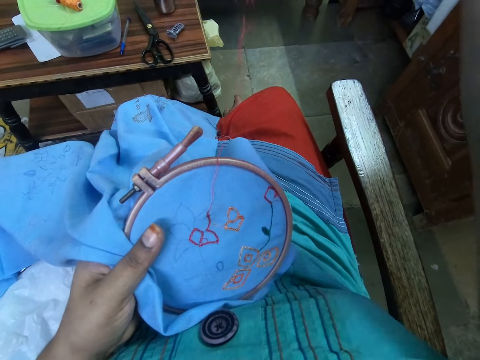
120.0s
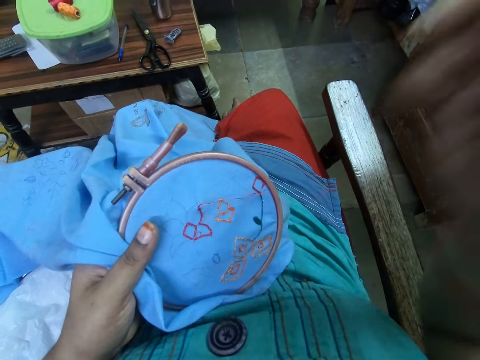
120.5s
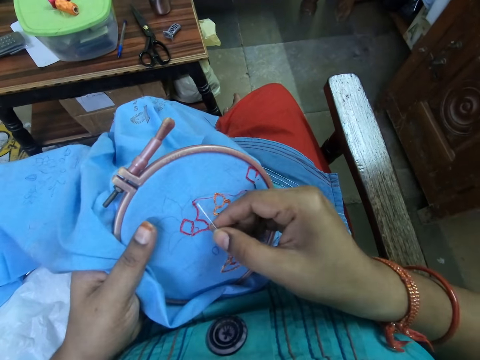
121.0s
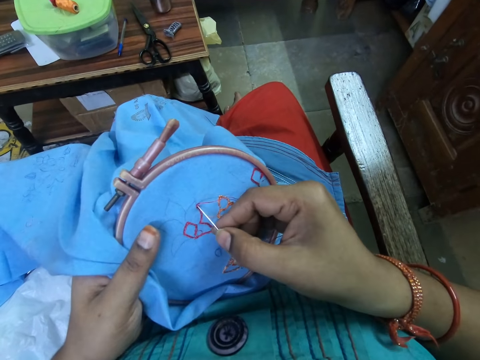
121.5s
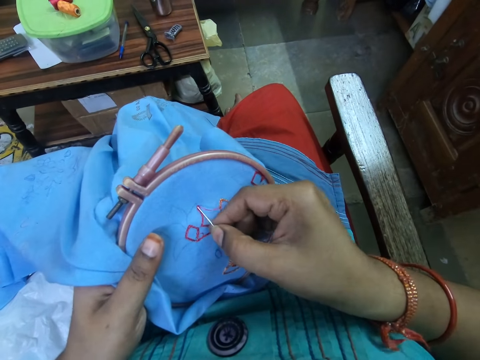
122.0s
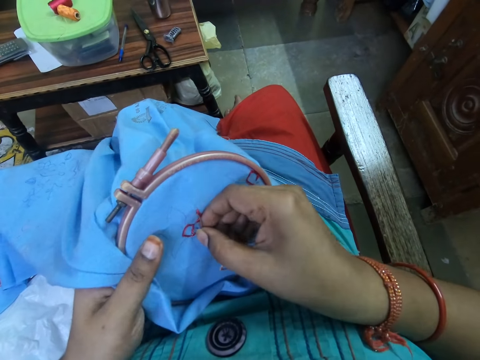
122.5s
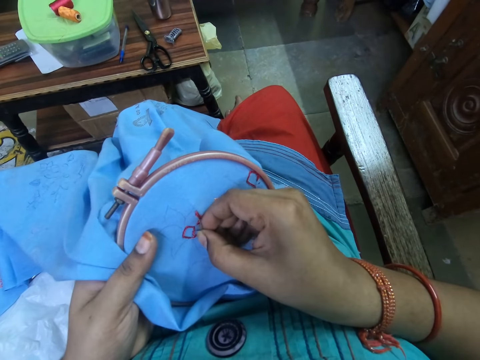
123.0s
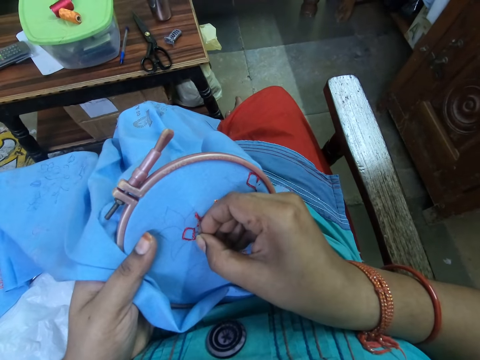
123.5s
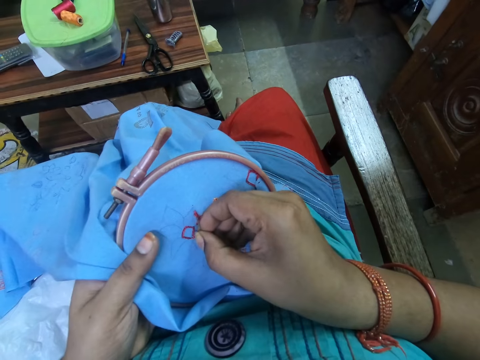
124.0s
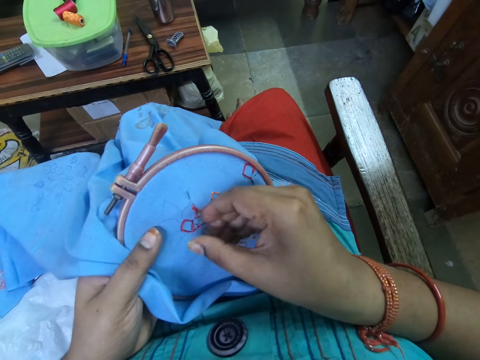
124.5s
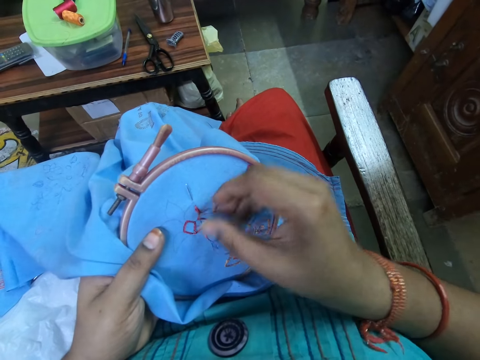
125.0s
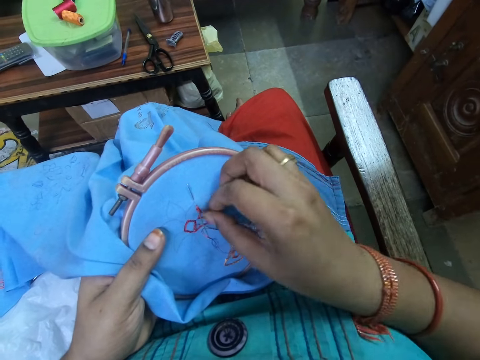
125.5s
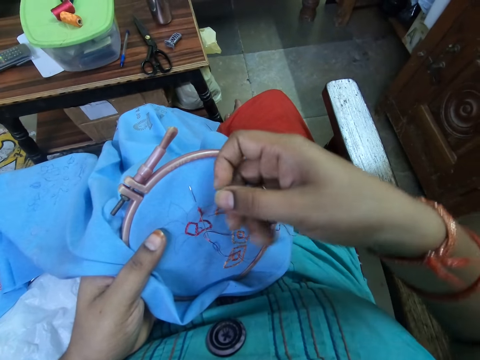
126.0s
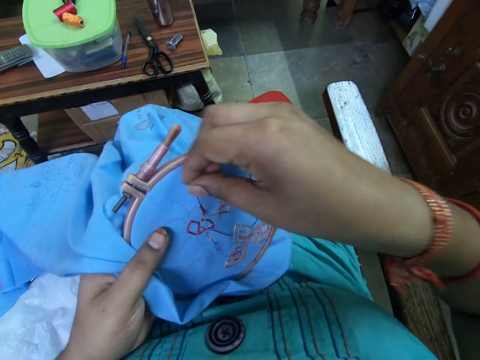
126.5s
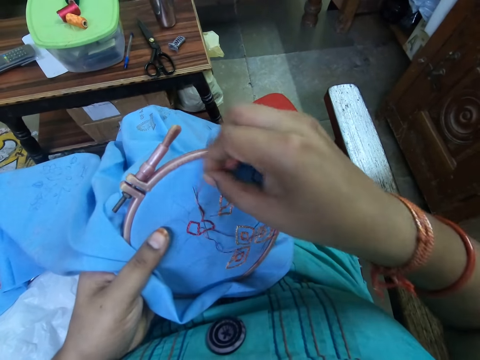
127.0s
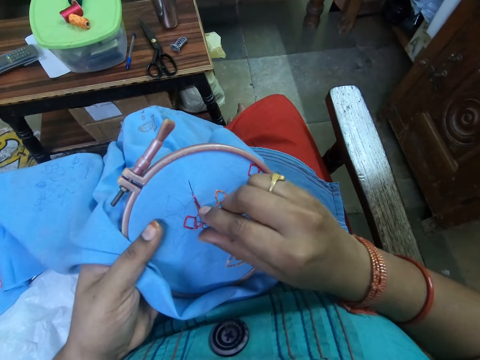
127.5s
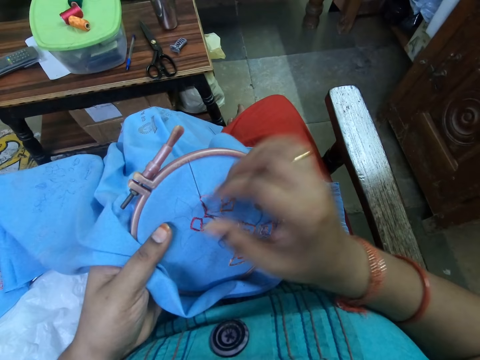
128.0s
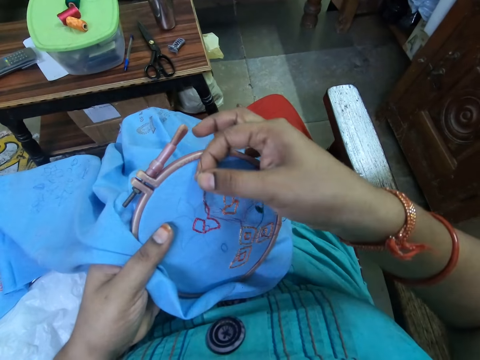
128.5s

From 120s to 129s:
The camera wearer inserts the needle into the cloth with her right hand. She adjusts the thread on the cloth with her right hand. She pushes the needle with her right thumb. She picks the needle from the cloth with her right hand.

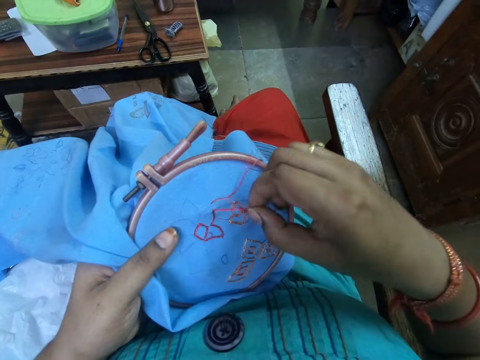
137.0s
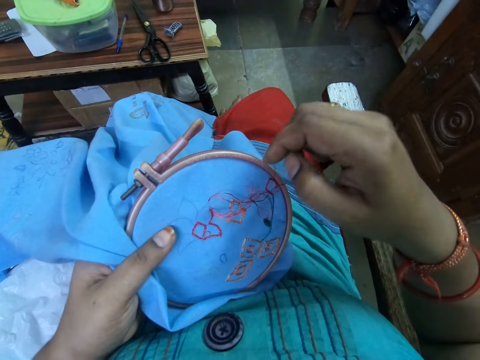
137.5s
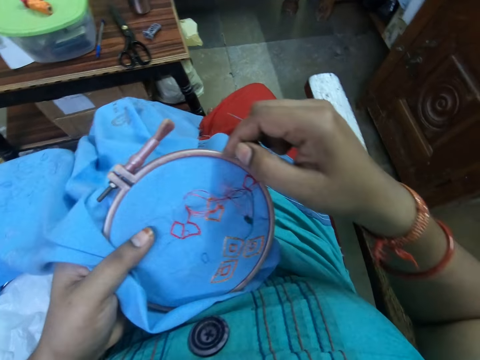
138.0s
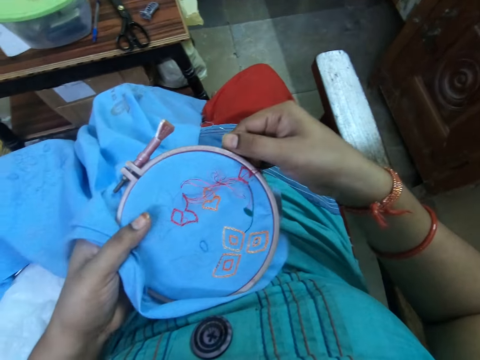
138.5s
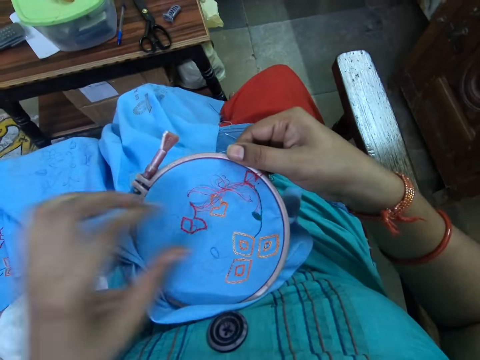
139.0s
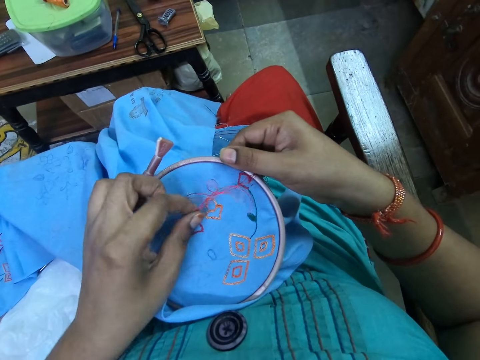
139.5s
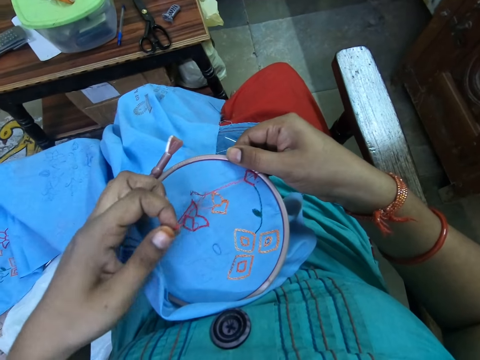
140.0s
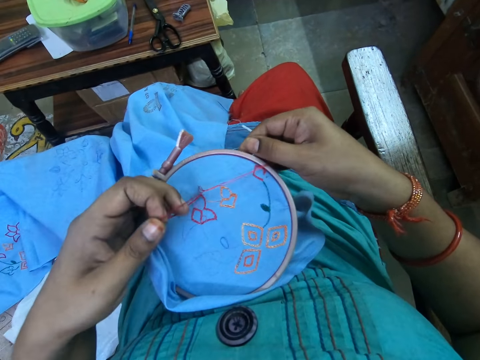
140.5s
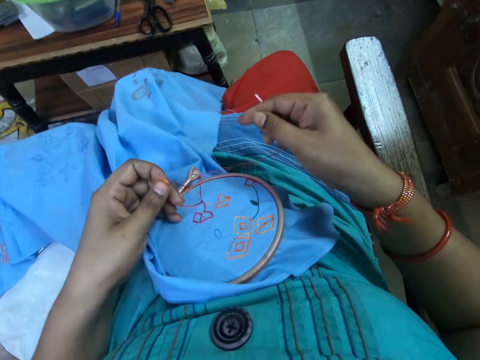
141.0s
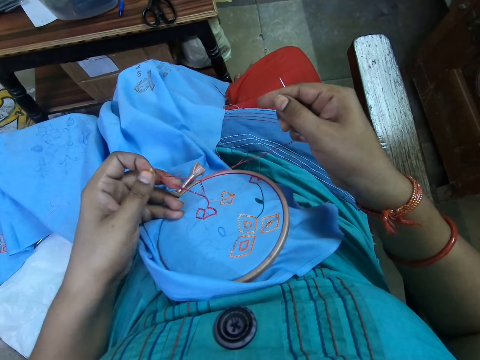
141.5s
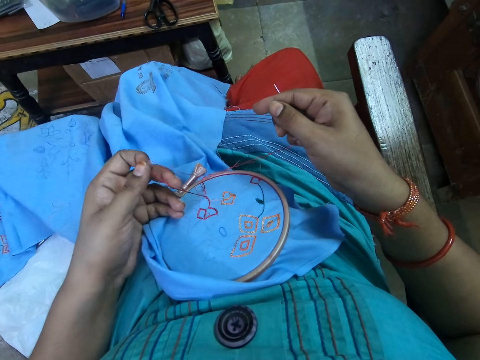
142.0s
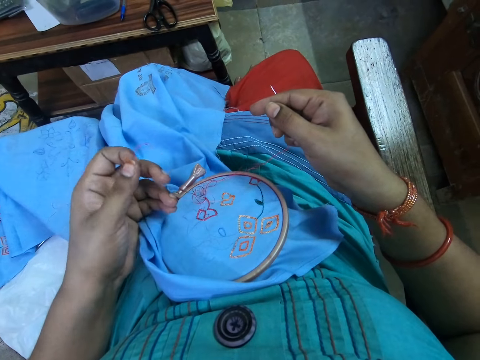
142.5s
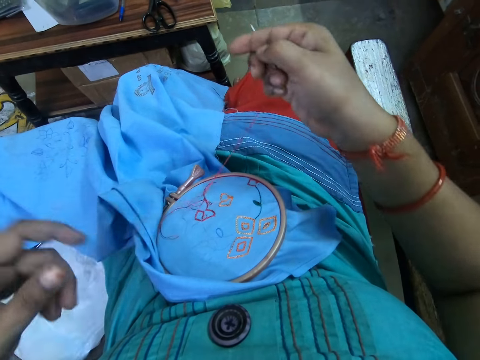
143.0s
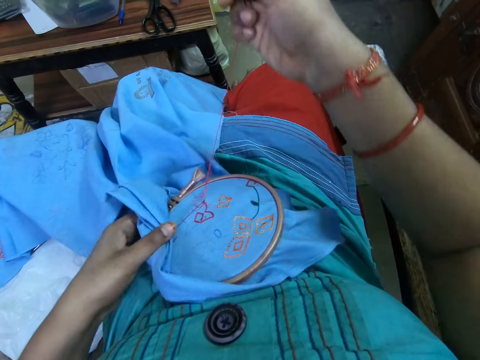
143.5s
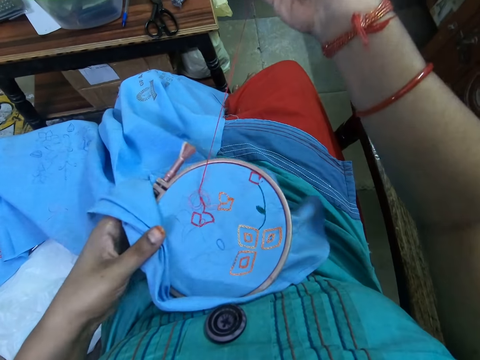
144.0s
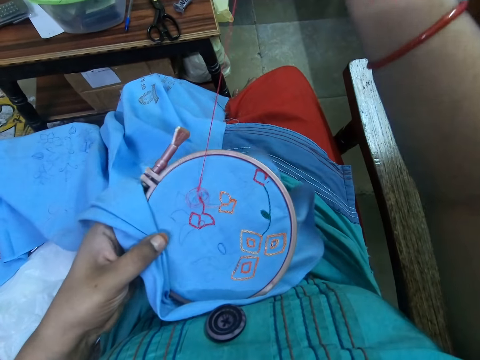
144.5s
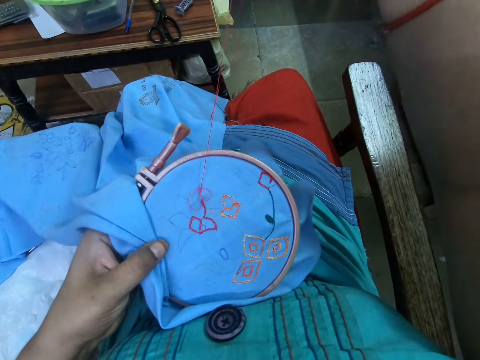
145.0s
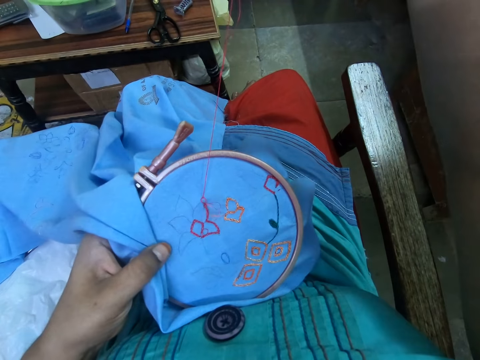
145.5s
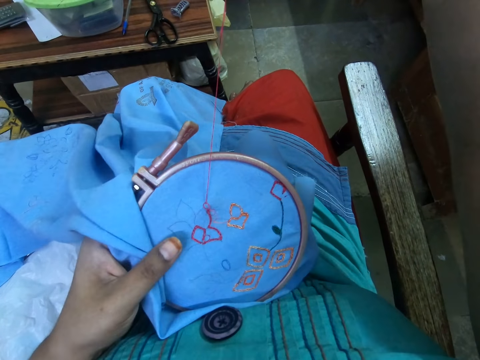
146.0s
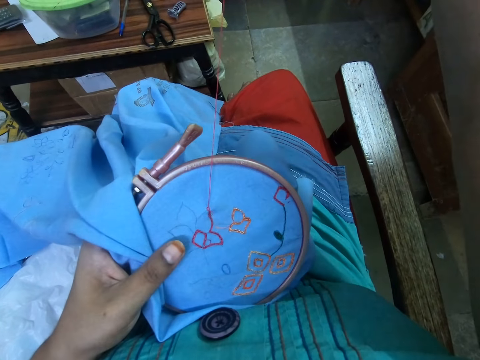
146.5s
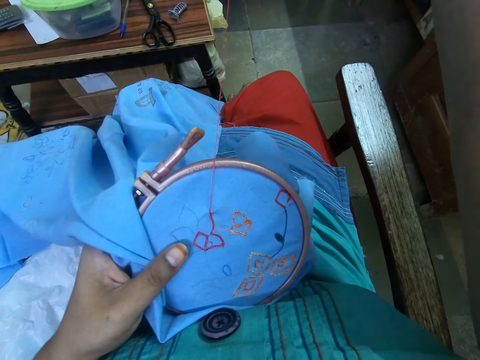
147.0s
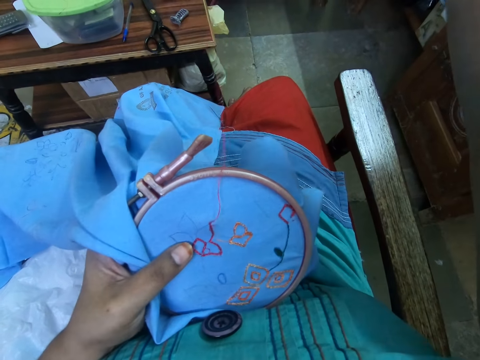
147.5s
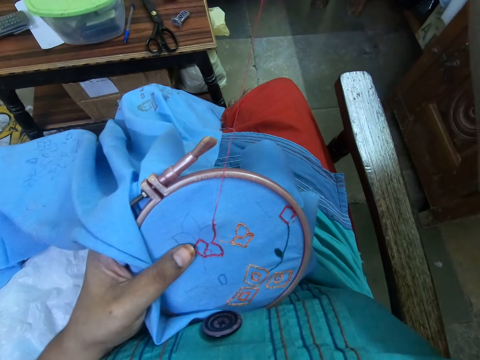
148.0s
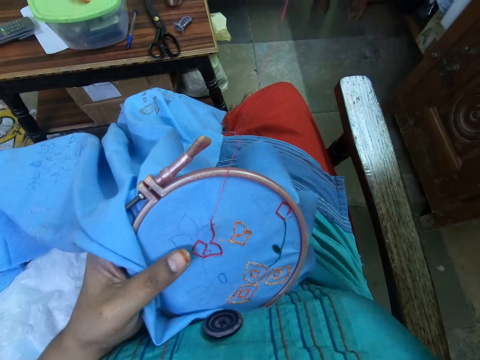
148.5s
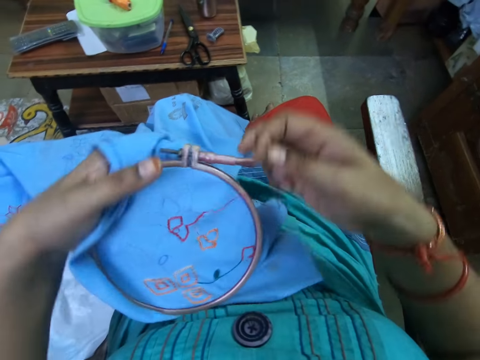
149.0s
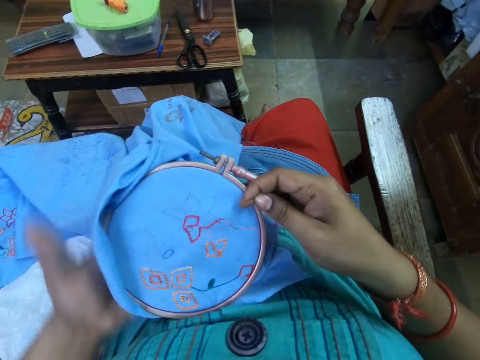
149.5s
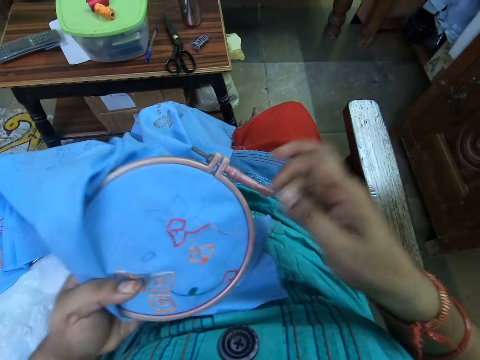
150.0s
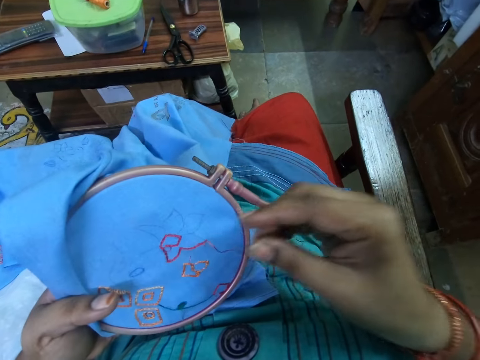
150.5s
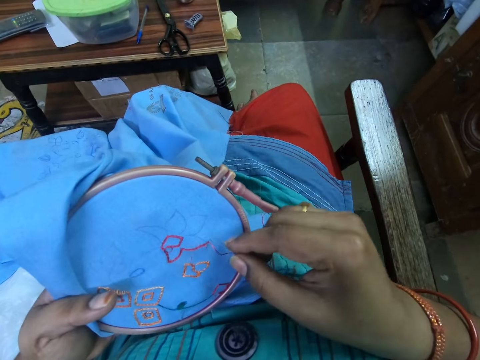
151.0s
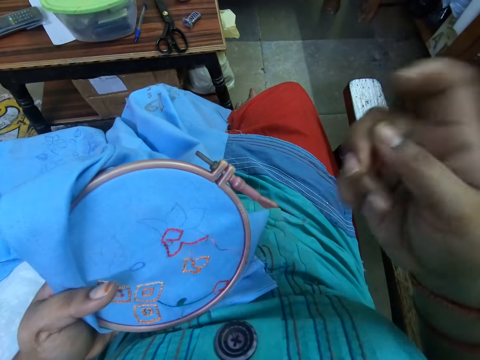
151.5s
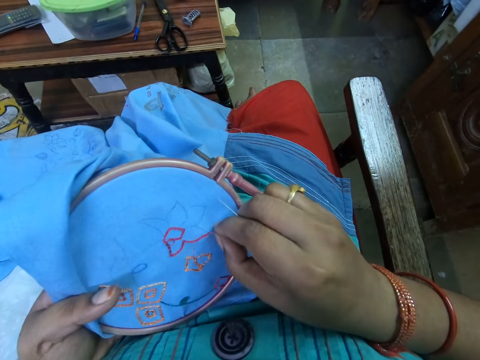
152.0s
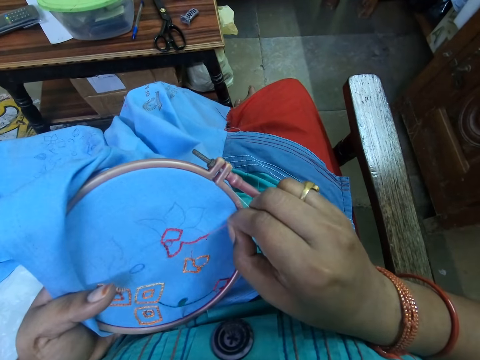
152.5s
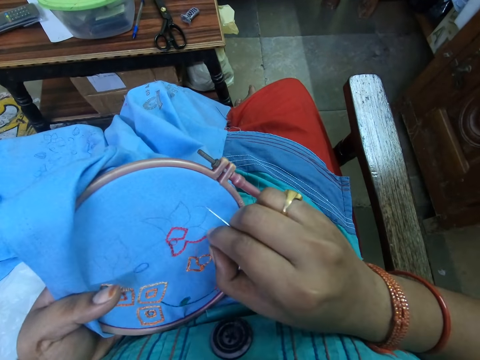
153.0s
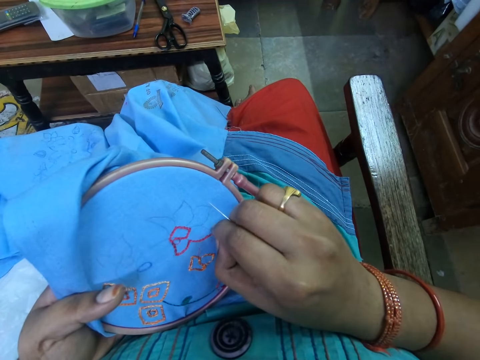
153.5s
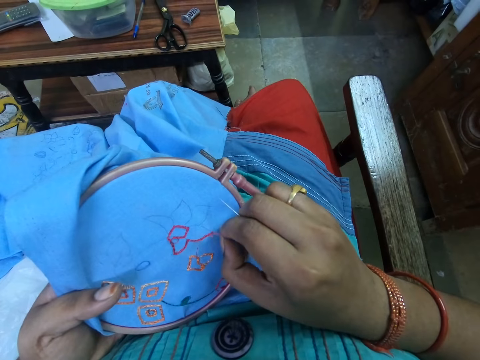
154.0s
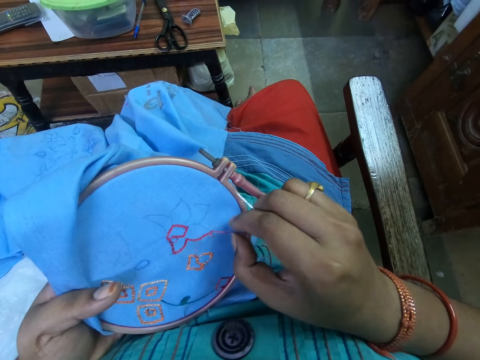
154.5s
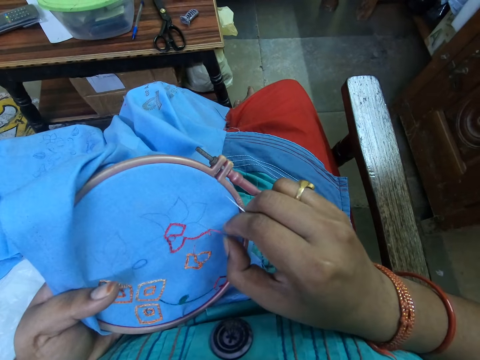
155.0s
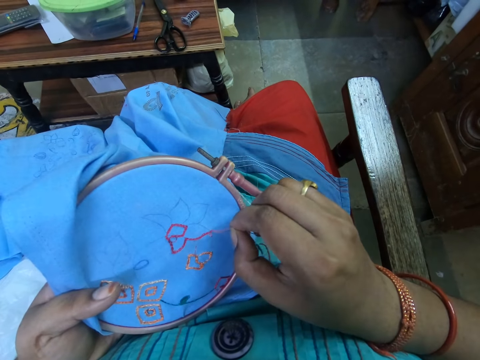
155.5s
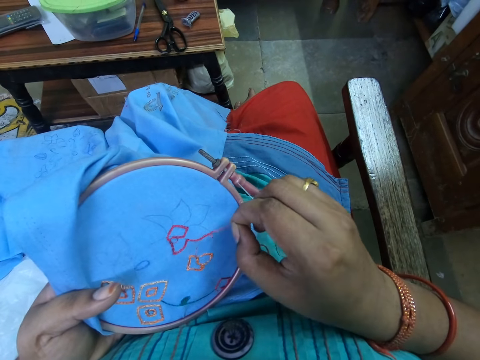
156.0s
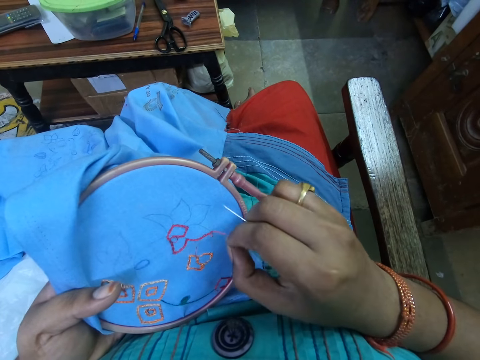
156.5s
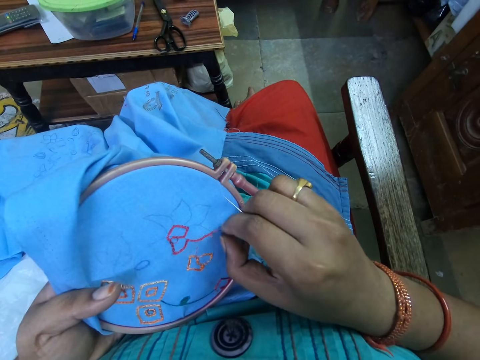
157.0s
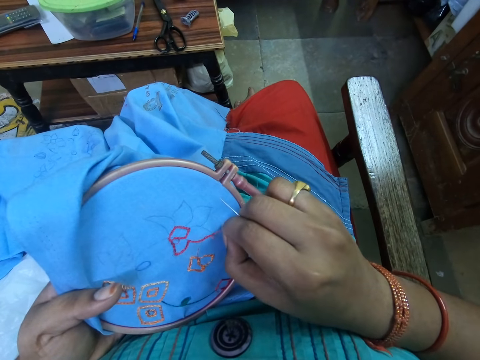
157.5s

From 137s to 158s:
The camera wearer drops the embroidery hoop on her lap with her left hand. She adjusts the thread on the cloth with her left hand. She picks the embroidery hoop from her lap with her left hand. She pulls the needle with thread with her right hand. She adjusts the embroidery hoop with her hands. She stitches the fabric pattern with the needle. She adjusts the thread on the cloth with her right hand. She pulls the thread in the fabric.
